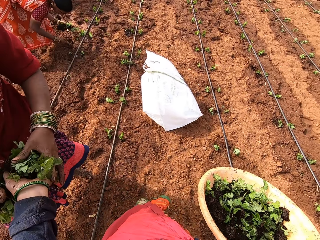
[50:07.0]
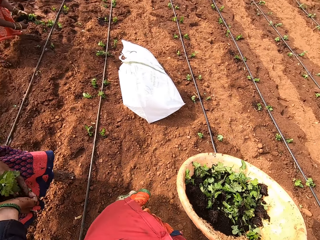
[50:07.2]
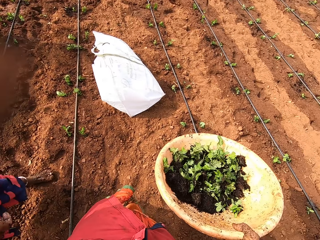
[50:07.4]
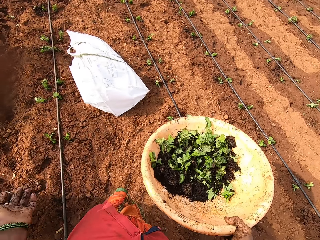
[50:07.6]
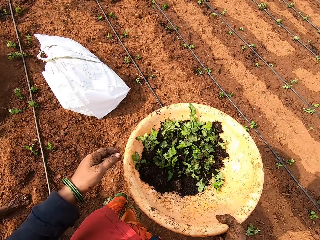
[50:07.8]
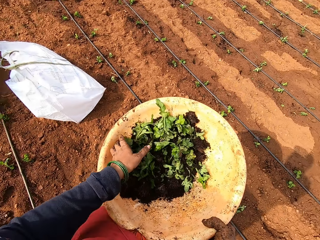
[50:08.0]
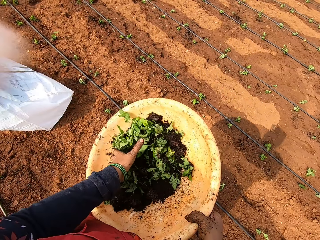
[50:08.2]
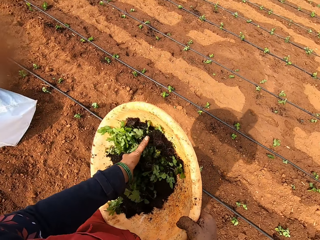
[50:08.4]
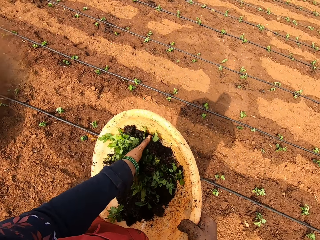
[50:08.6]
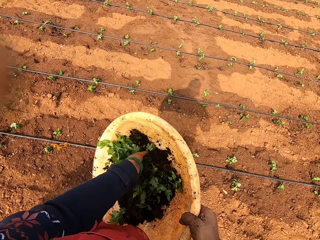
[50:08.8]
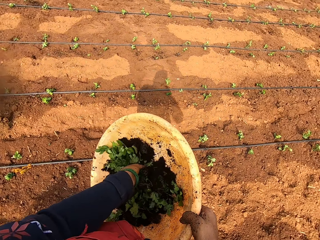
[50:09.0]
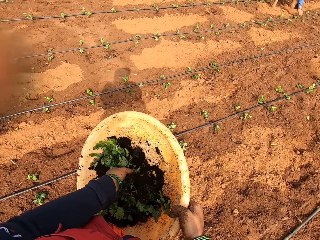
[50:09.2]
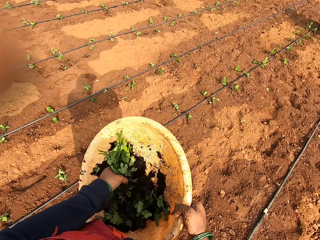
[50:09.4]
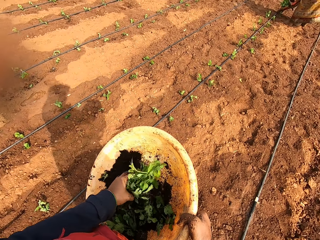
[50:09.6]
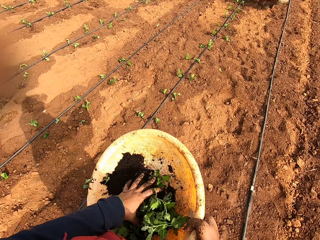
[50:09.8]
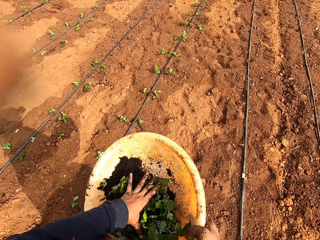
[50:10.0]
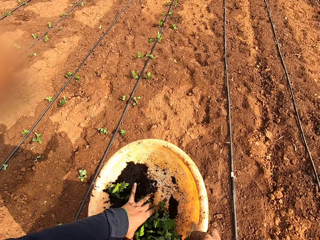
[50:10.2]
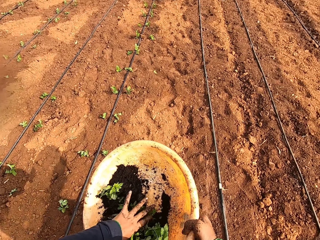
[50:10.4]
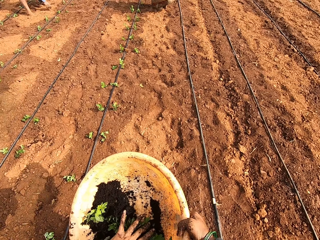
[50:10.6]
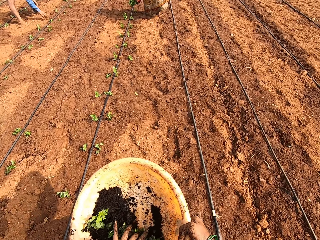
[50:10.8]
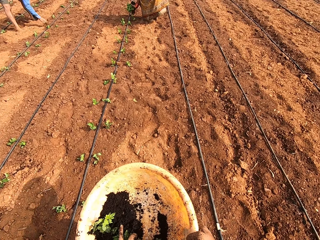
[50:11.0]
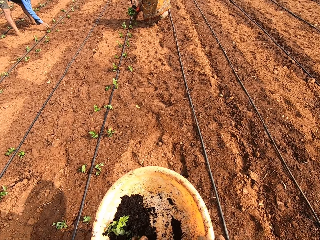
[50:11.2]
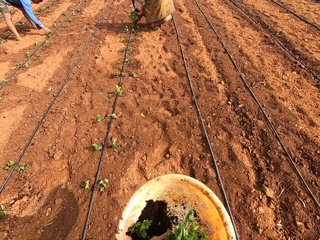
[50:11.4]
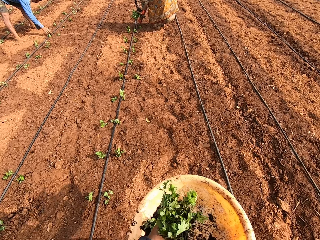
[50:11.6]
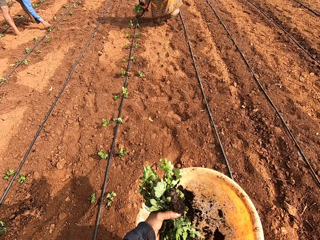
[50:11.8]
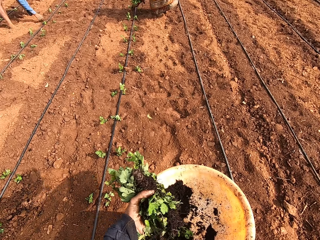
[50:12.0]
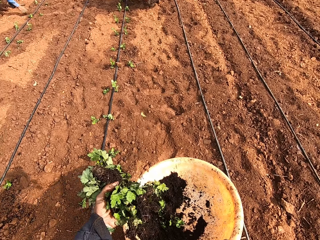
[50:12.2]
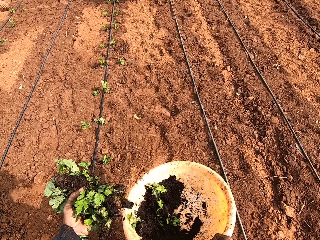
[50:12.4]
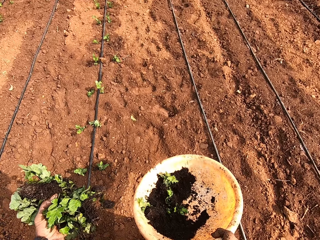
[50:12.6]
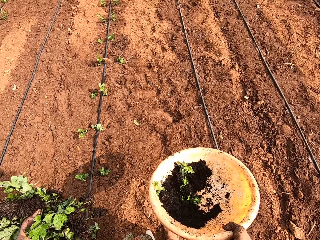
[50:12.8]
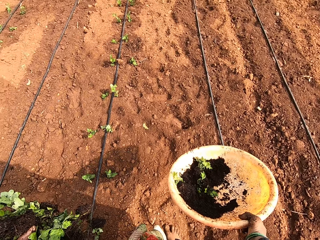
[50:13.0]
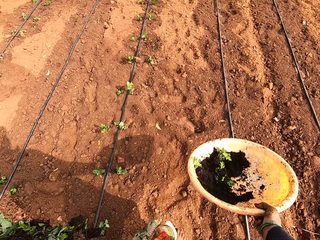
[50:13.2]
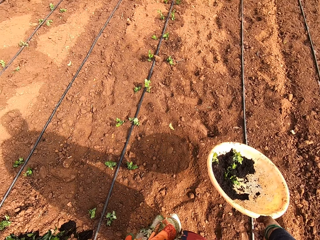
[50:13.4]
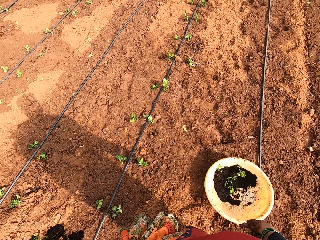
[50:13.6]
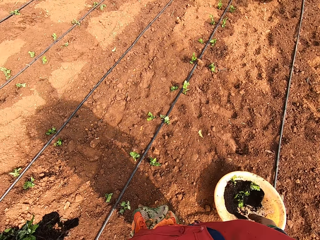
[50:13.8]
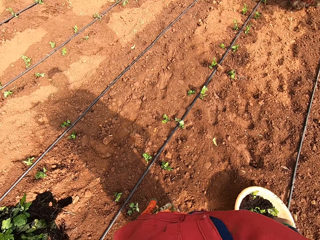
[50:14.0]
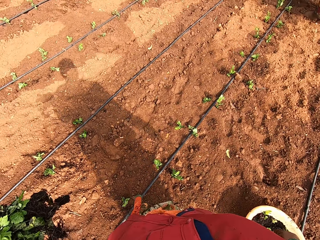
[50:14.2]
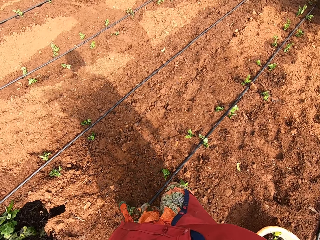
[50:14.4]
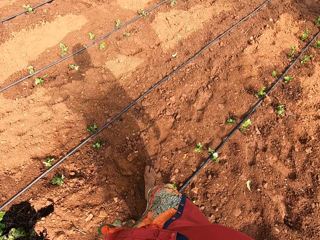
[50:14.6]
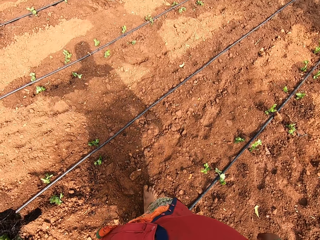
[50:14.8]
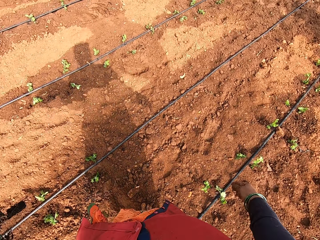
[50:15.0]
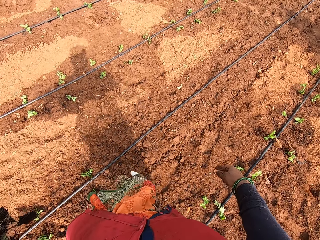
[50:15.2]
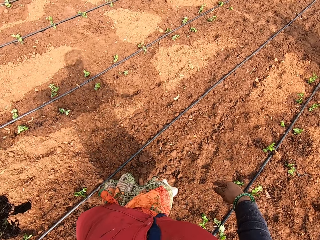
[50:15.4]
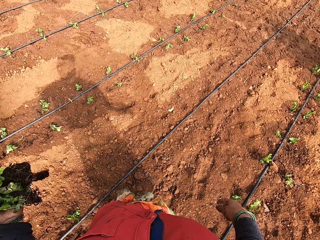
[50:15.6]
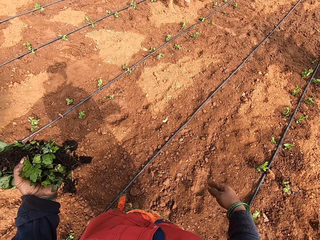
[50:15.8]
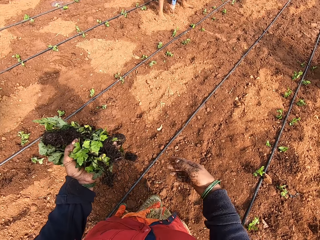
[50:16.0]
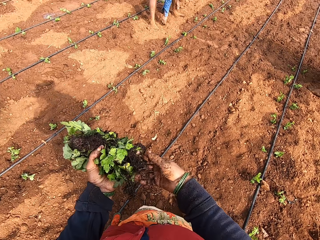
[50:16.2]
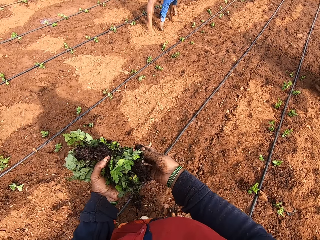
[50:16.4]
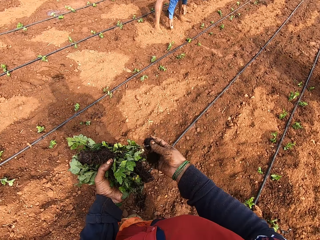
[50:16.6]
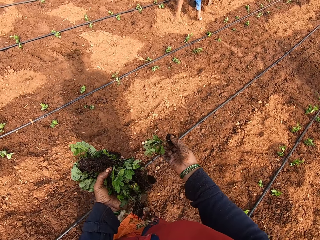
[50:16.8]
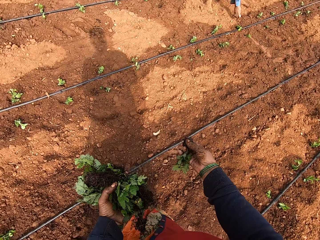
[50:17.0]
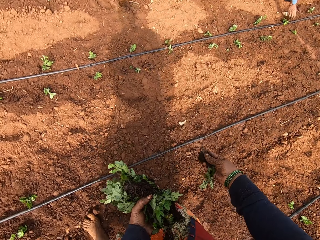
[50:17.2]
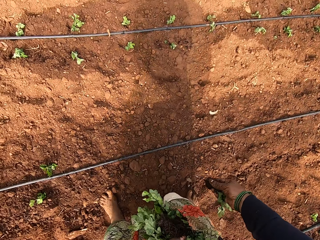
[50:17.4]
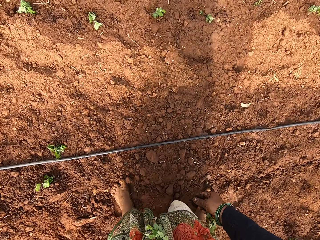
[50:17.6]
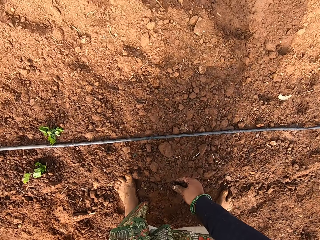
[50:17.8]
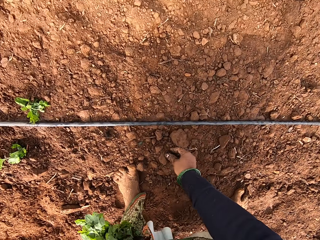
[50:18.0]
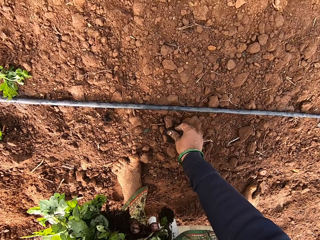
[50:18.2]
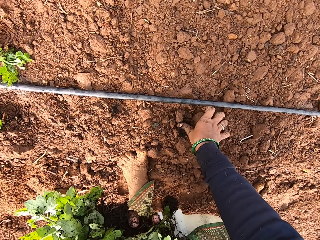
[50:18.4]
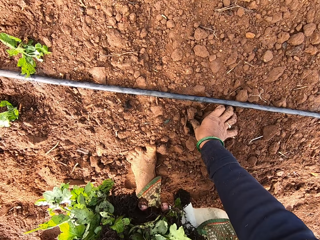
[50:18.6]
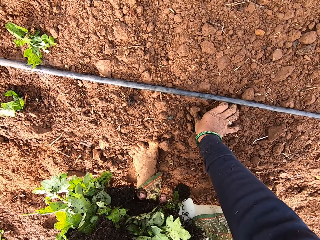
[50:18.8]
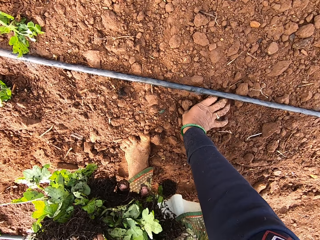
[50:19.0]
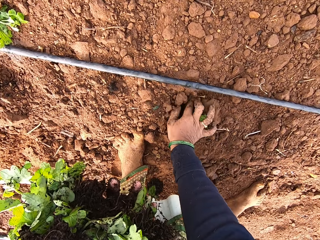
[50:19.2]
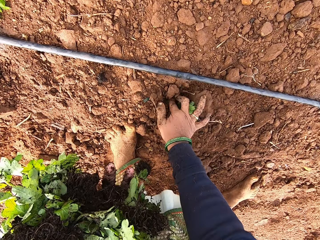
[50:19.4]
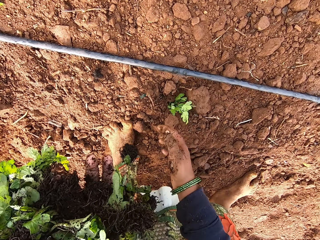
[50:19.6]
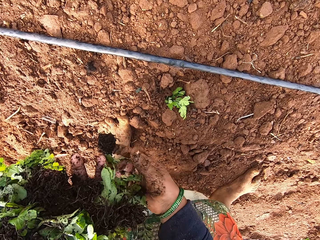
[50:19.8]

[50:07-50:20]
The camera wearer picks some seedlings from the tray of seedlings in her right hand with her left hand. She drops the tray of seedlings in her right hand on the ground. She walks around. She plants some seedlings from her left hand in the ground with her right hand.

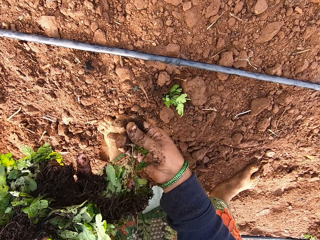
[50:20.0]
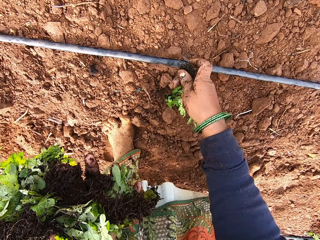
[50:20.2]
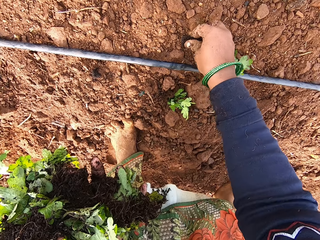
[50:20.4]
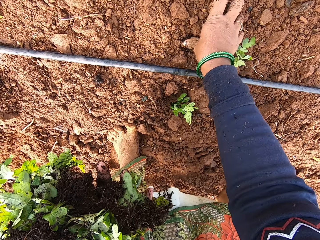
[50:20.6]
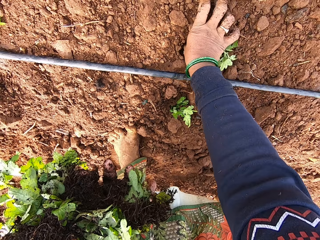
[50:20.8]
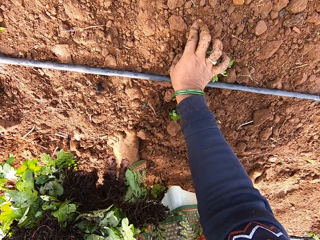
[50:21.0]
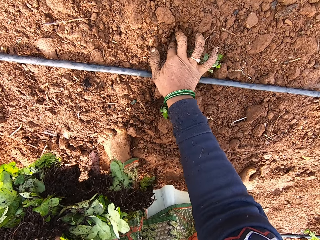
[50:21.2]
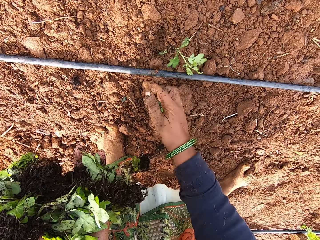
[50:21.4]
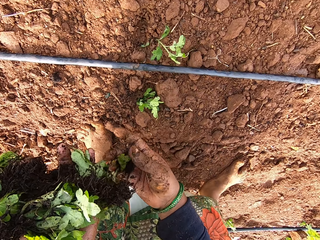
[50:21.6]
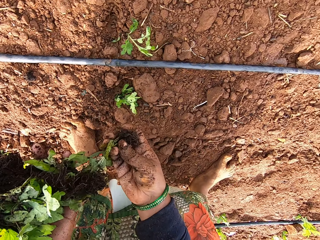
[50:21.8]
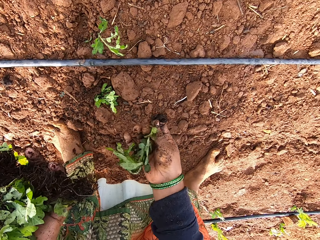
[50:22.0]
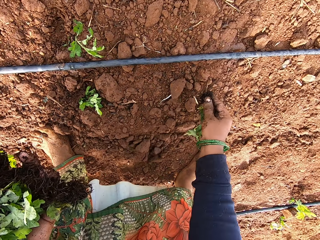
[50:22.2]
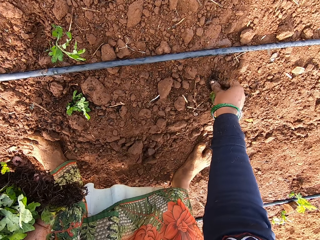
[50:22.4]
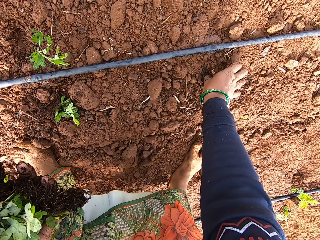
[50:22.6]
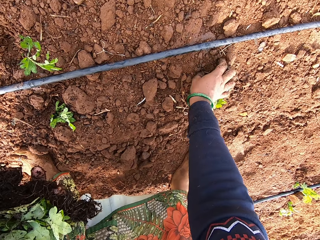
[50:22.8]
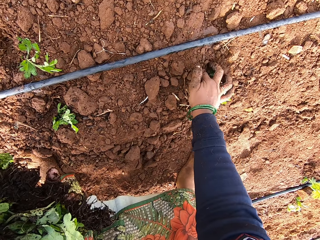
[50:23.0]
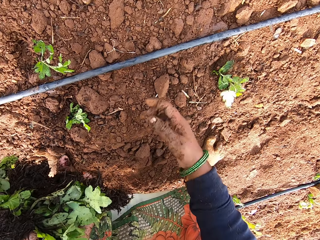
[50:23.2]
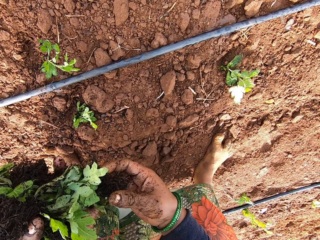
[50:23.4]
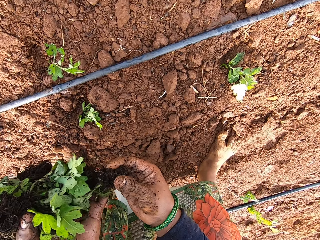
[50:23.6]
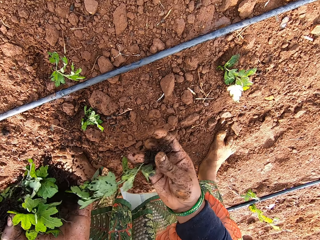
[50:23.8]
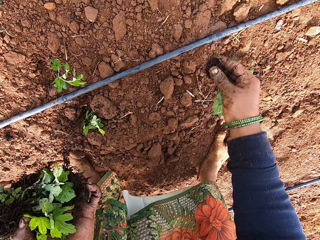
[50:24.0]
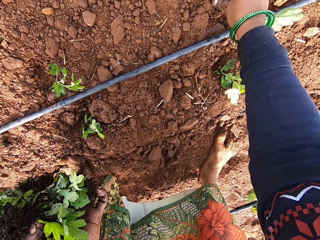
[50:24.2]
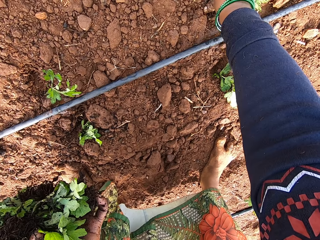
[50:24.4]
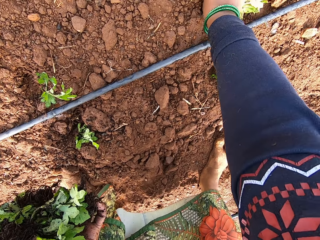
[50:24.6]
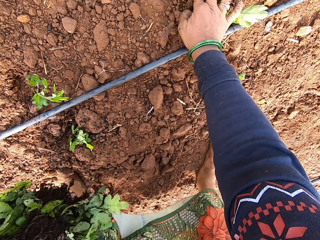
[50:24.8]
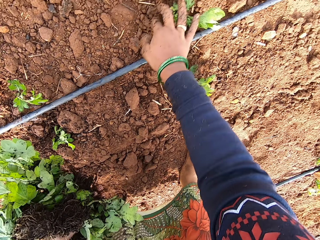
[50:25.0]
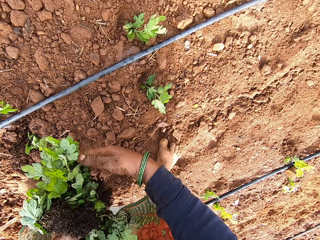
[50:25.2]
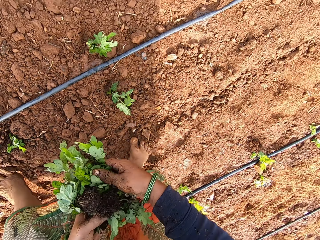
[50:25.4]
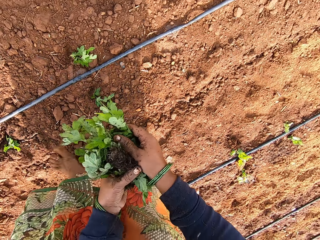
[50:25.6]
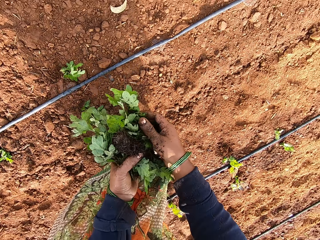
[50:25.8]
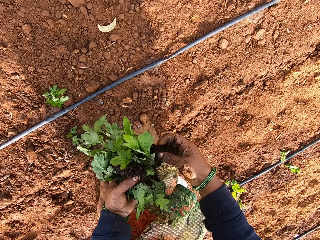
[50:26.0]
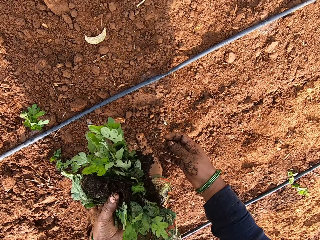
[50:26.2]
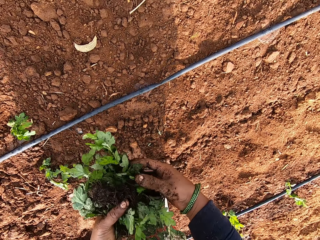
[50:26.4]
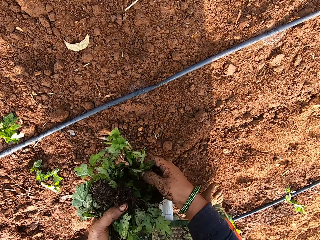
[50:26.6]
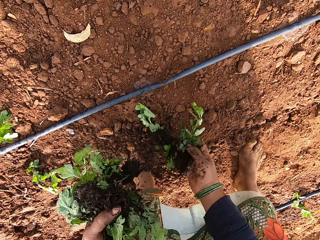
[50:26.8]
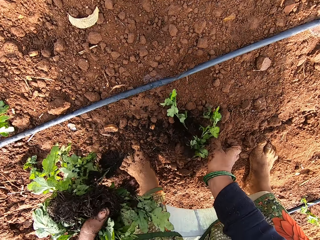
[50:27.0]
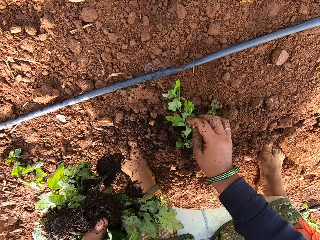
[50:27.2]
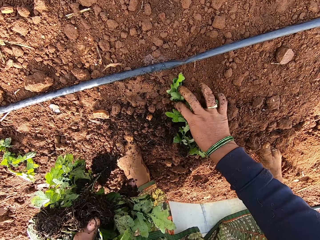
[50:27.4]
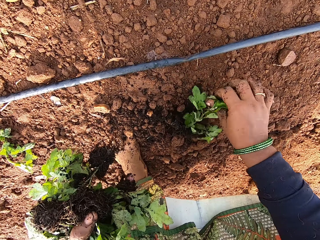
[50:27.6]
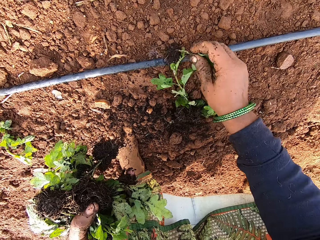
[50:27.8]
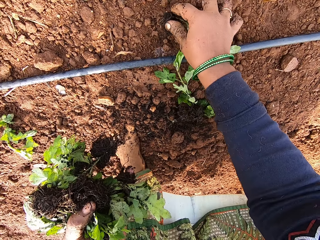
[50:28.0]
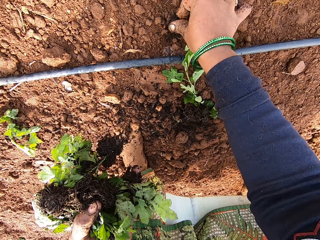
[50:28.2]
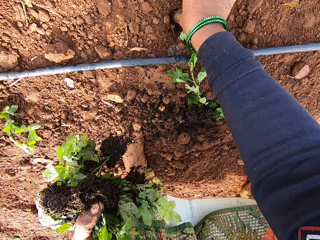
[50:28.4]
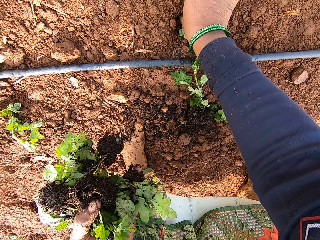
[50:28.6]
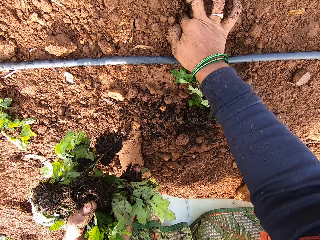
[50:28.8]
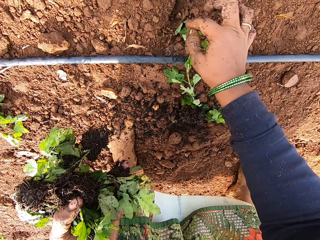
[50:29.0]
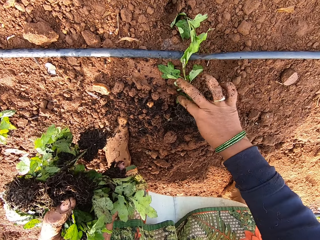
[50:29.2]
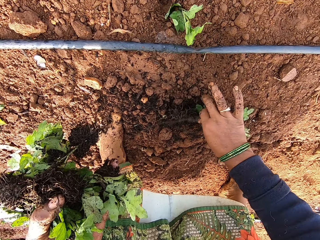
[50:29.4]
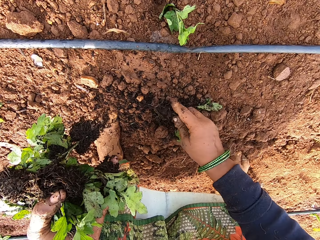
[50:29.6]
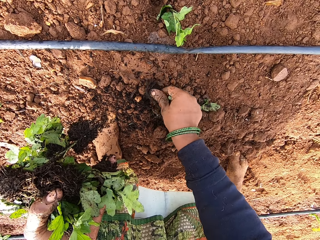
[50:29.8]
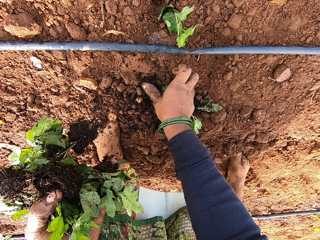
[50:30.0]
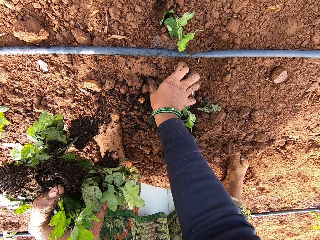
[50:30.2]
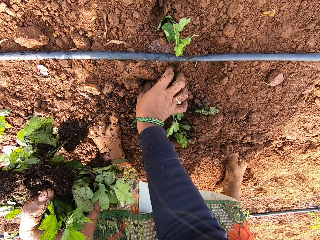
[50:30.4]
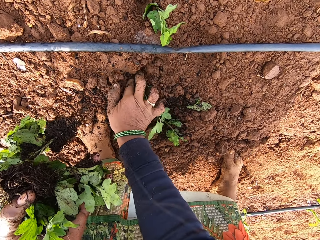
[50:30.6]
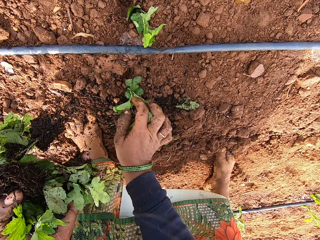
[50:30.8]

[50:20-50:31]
The camera wearer picks up the seedling and plants the seedling in the ground. They take the seedling and plant the seedling in the ground. They take the seedling and plant the seedling in the ground. They take the seedling and plant the seedling in the ground.
